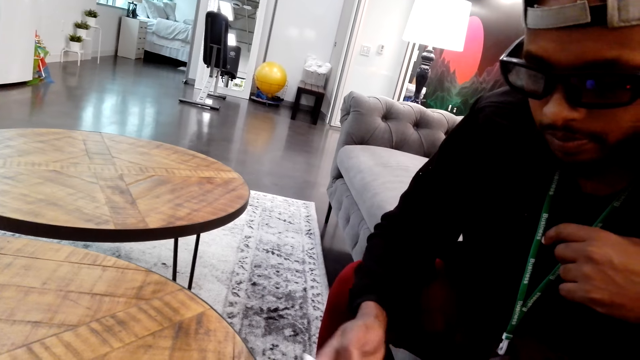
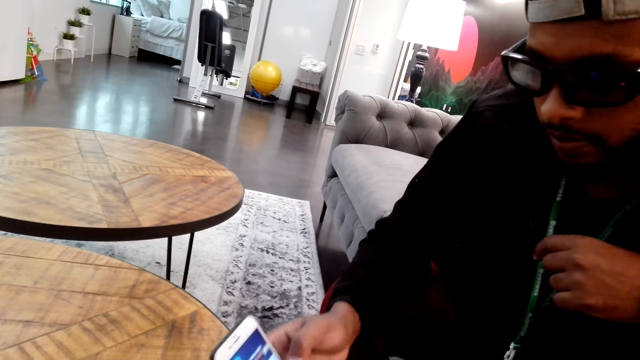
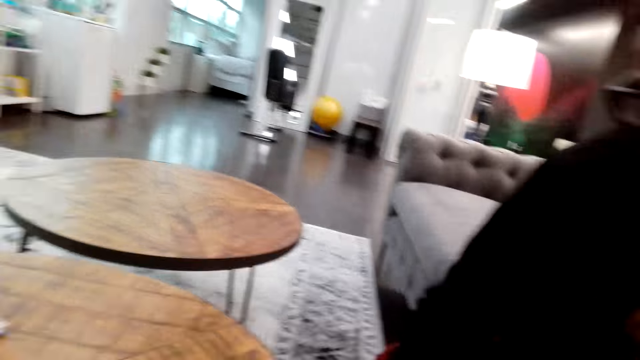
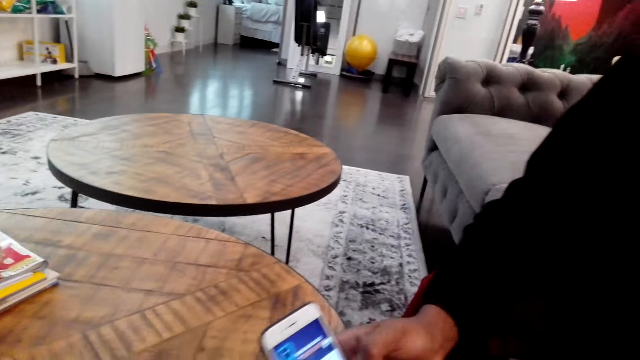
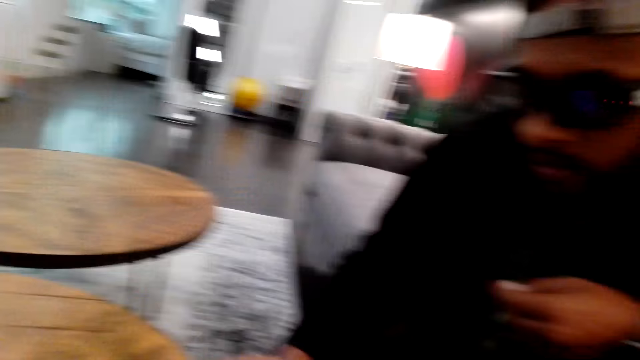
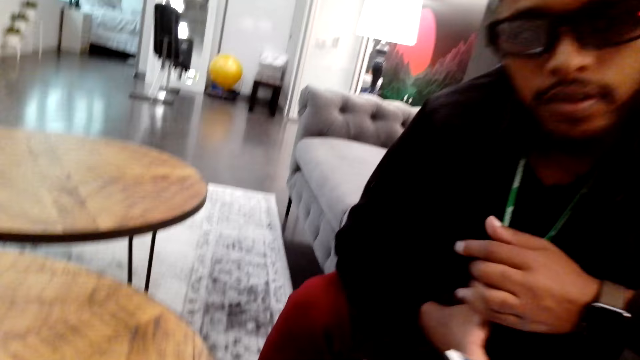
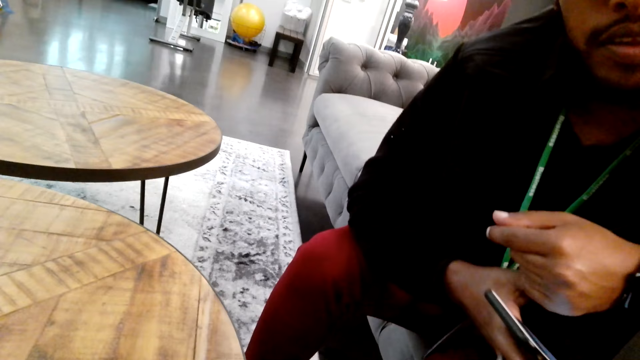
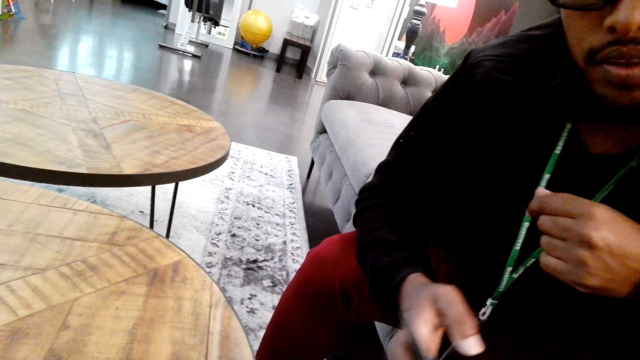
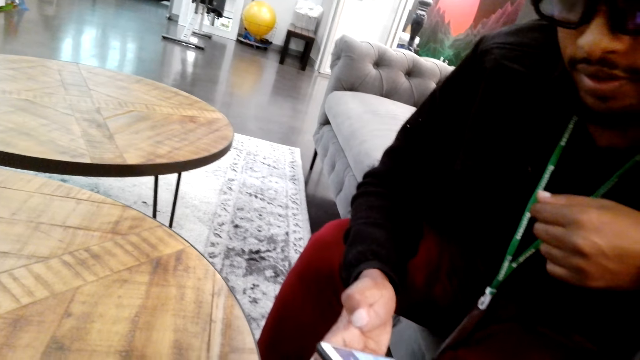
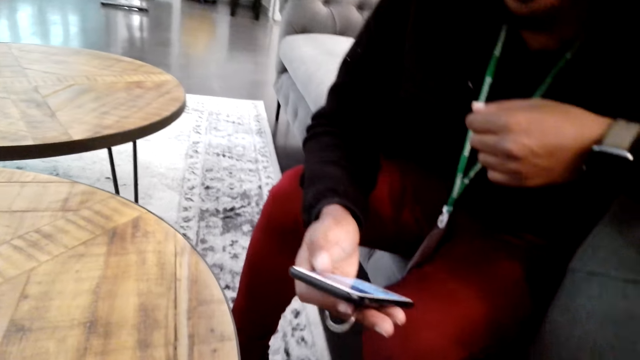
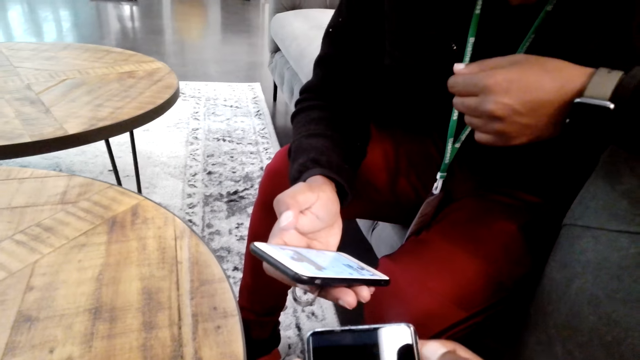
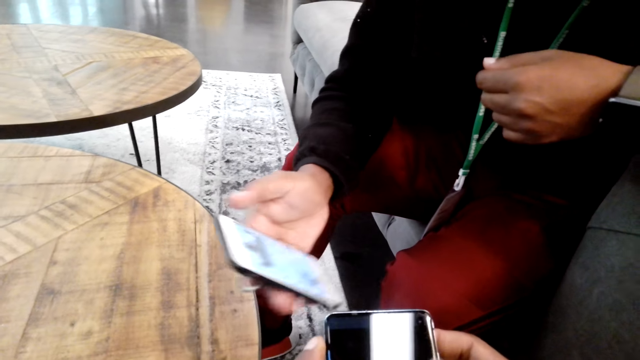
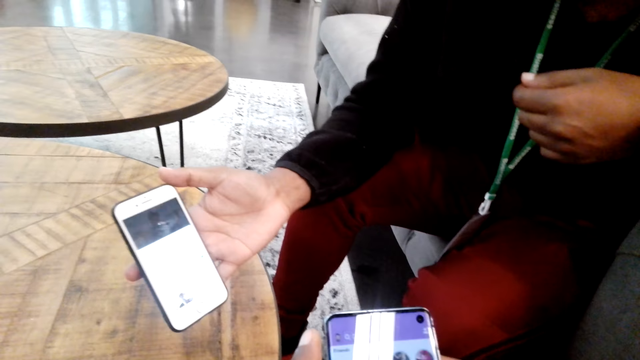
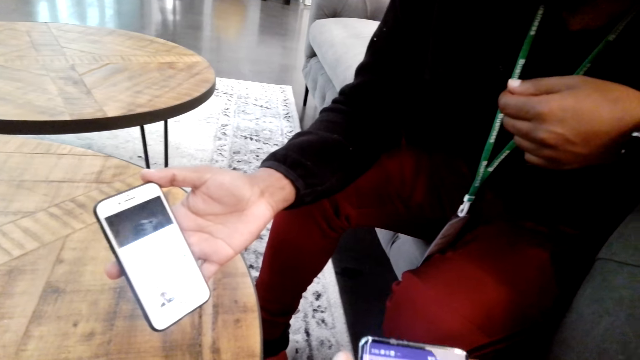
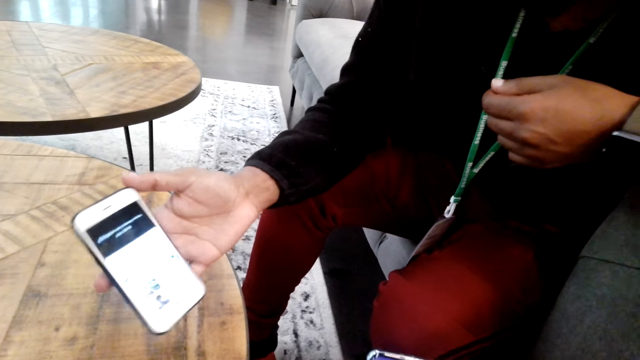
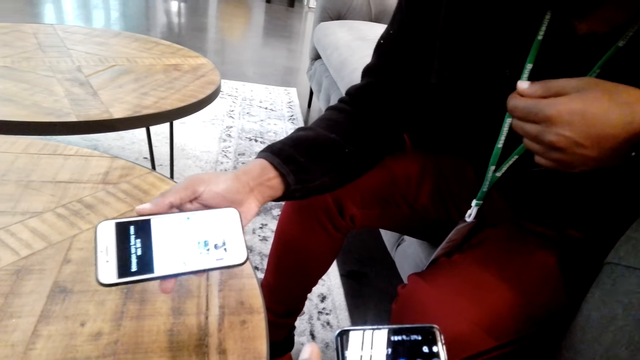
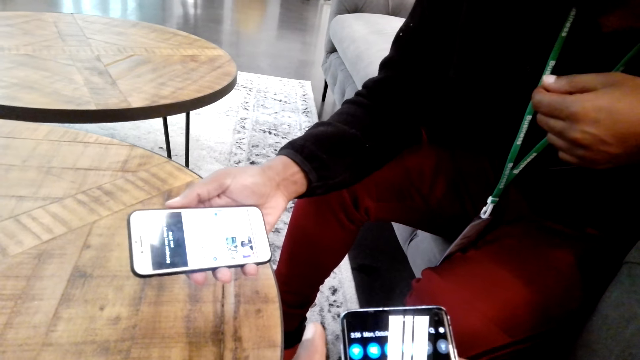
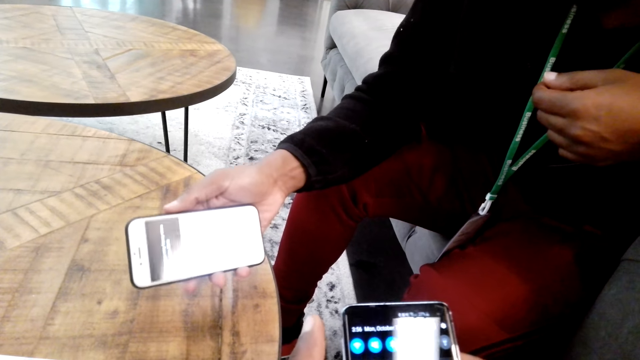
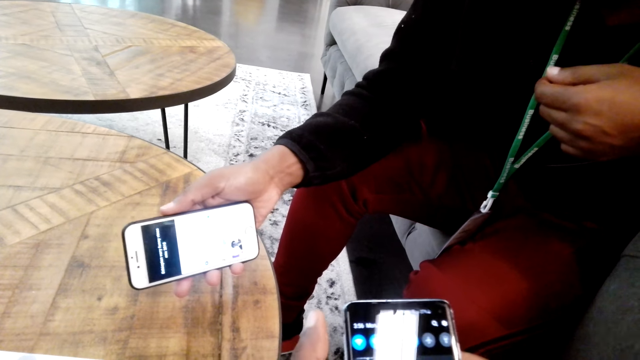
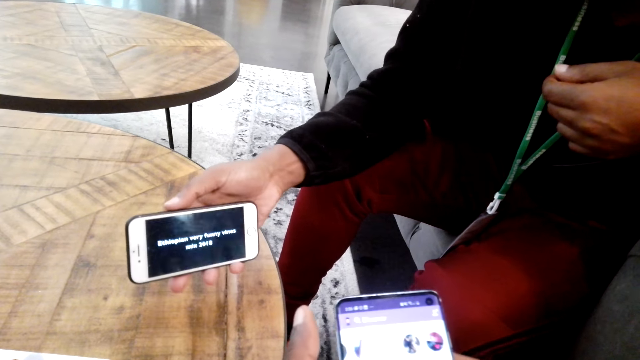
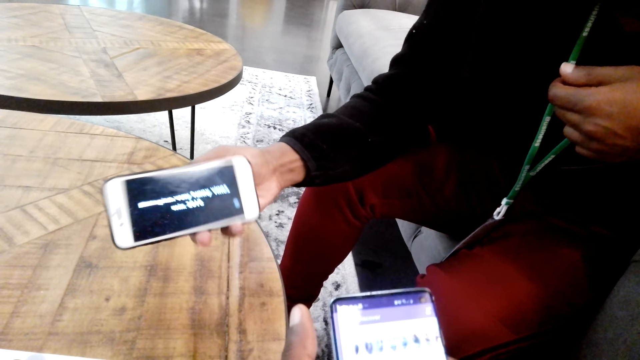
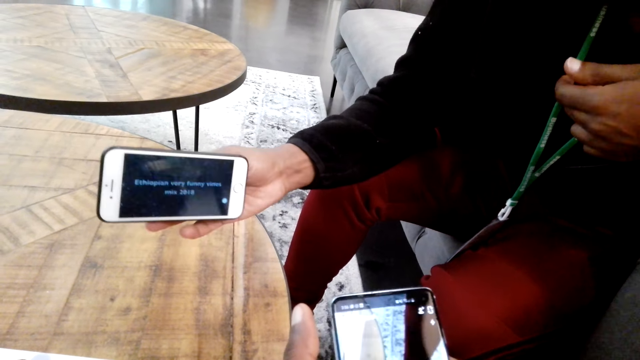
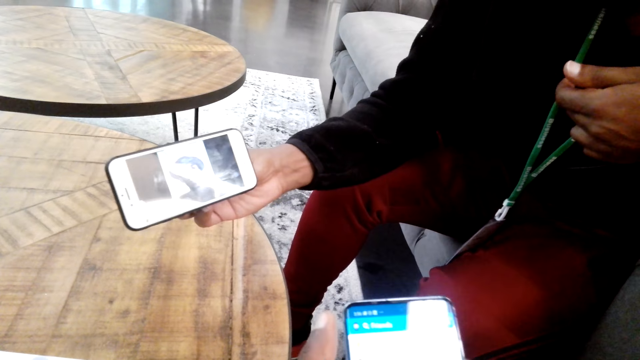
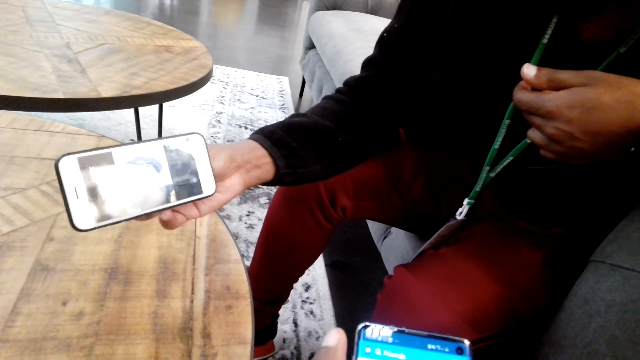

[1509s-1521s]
A man shows the camera wearer a photo. The camera wearer operates the phone.

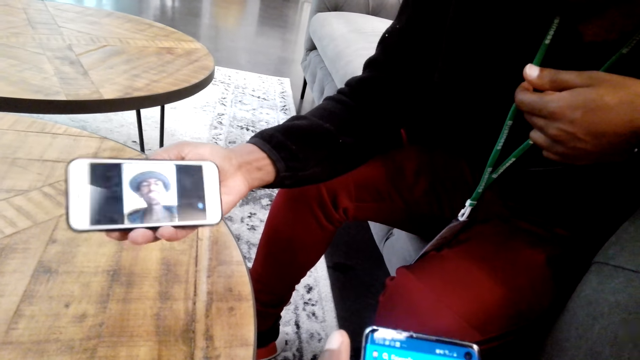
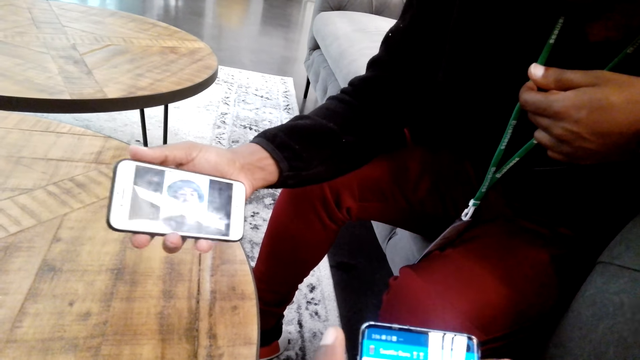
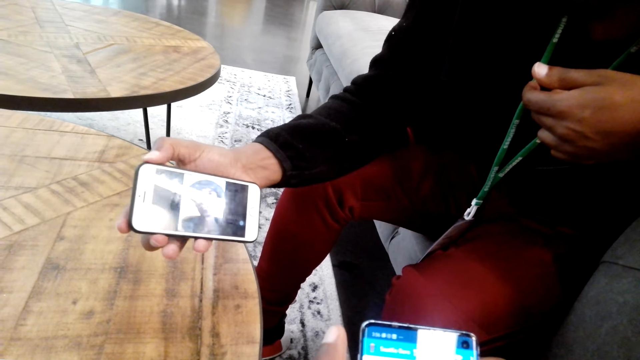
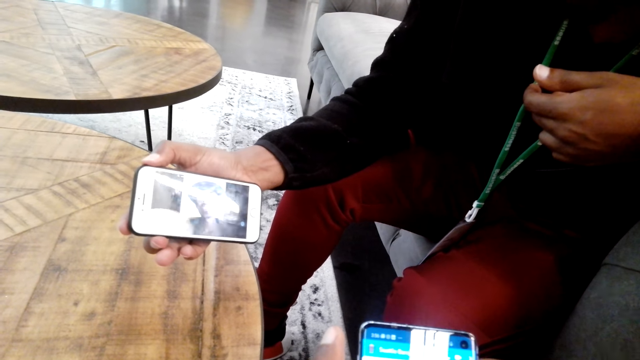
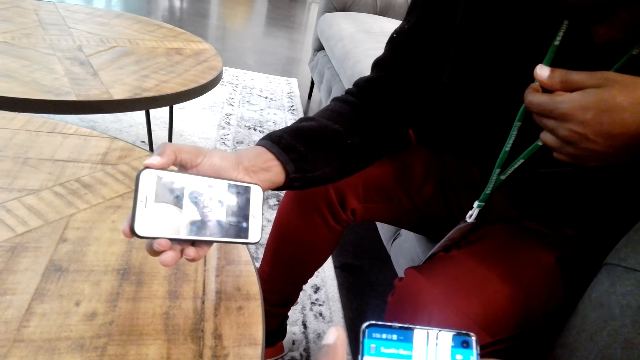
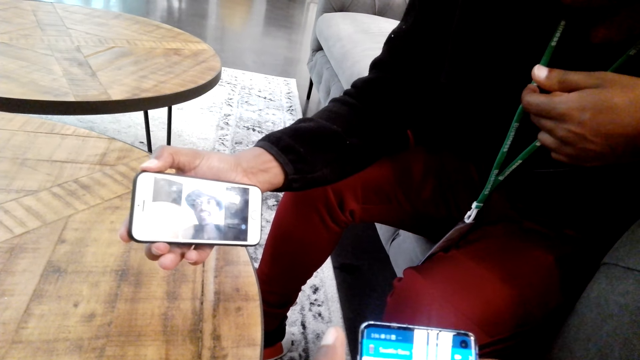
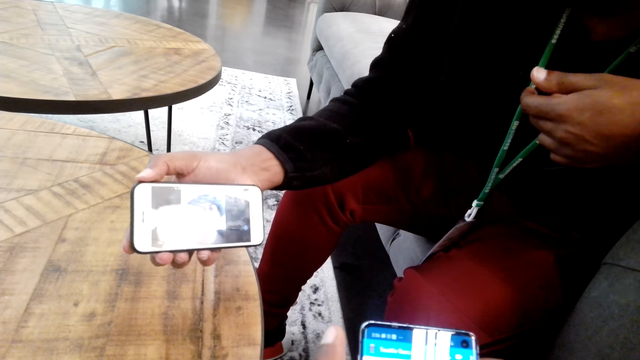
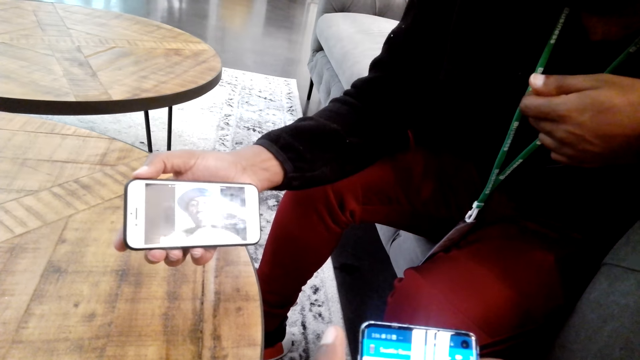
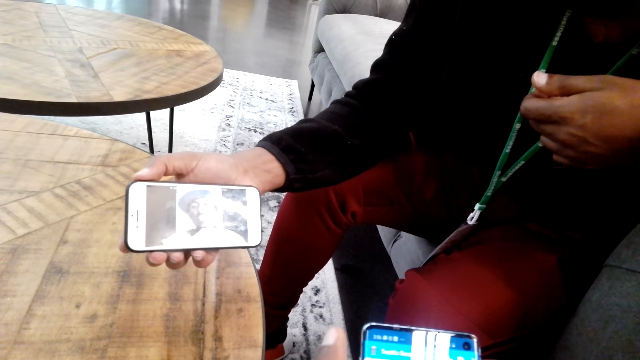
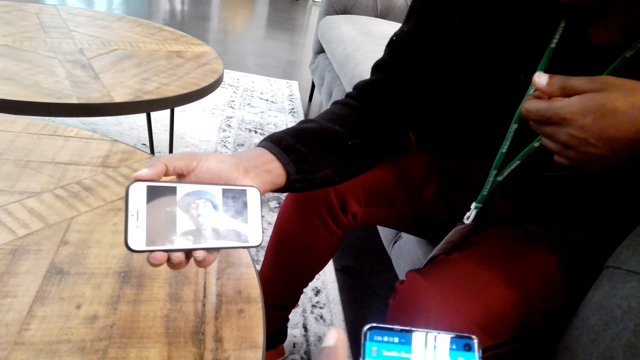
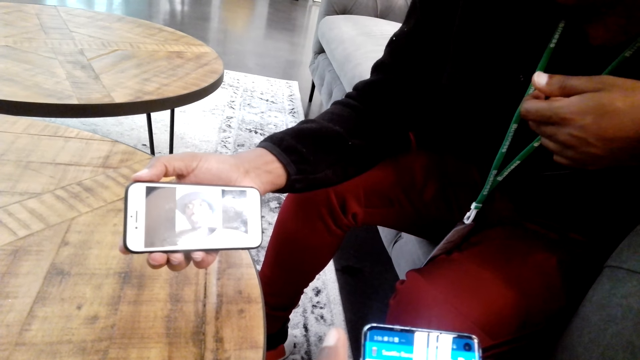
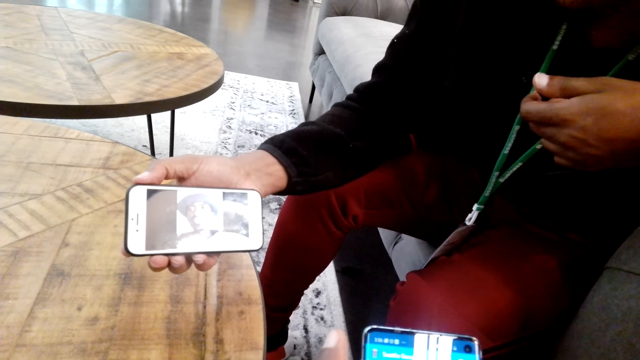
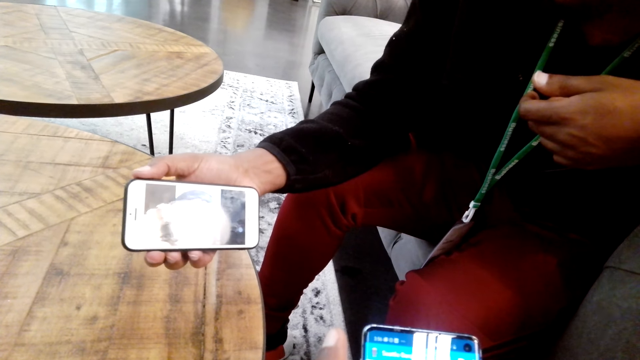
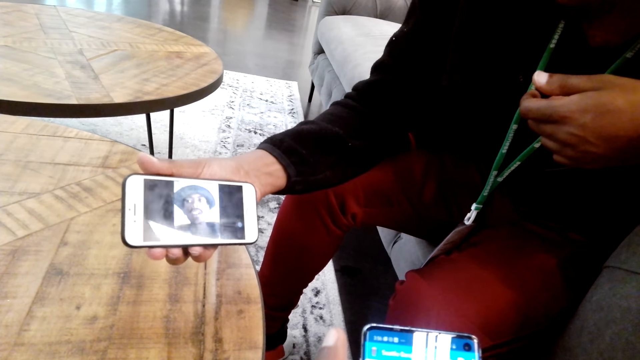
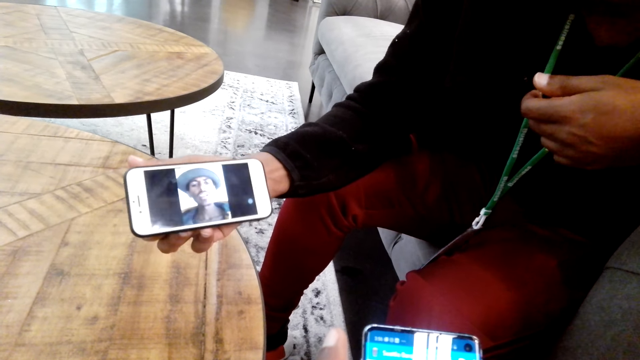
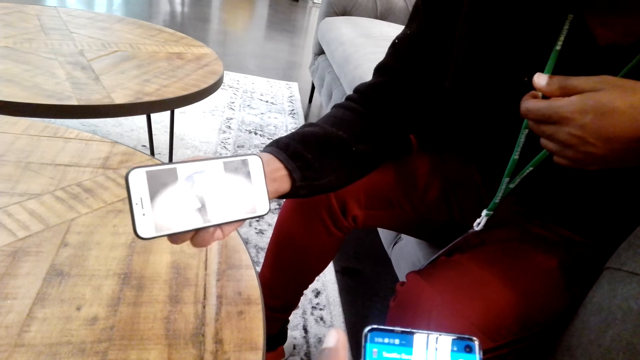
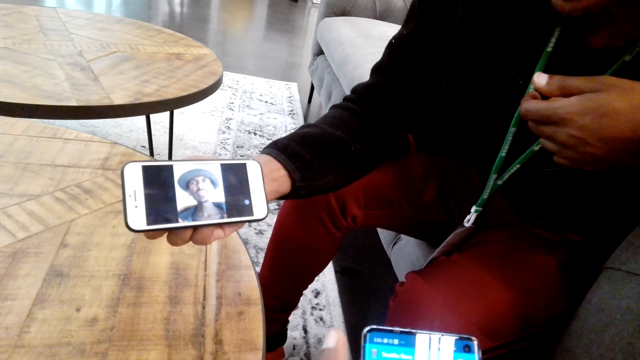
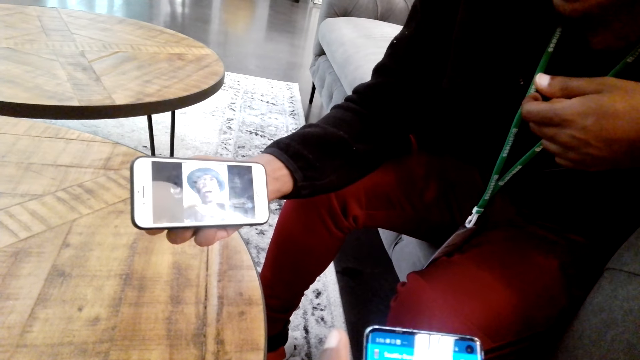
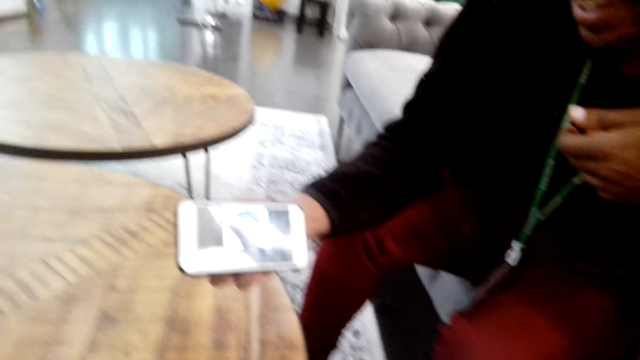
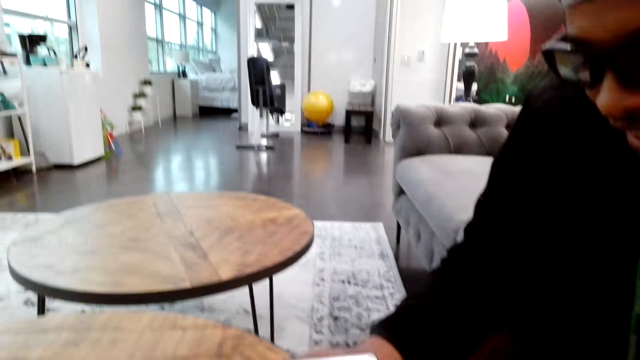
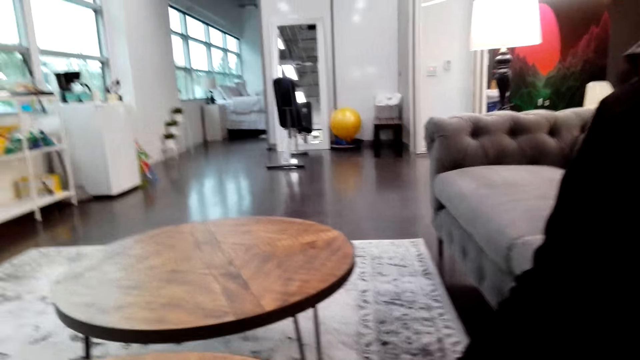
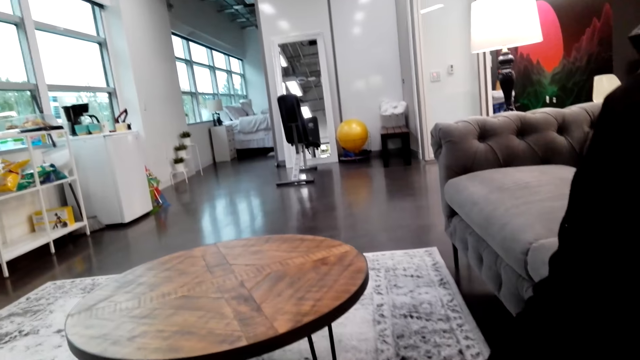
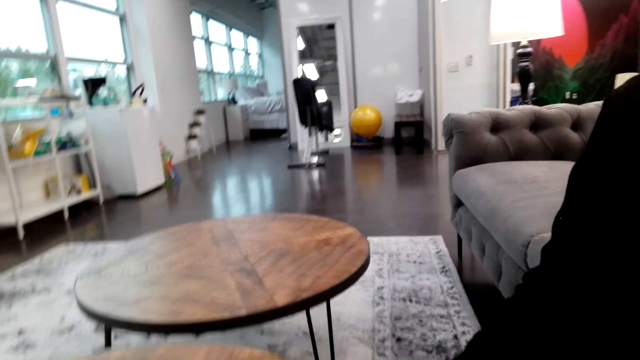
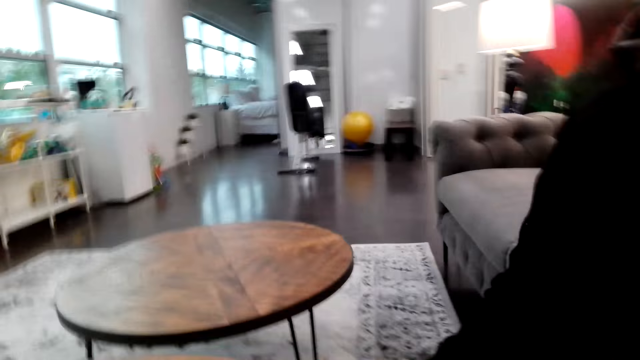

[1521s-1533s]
A man shows the camera wearer a video on his phone. The camera wearer looks at the video.
